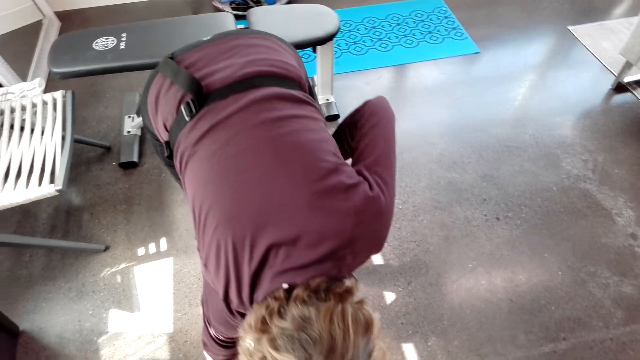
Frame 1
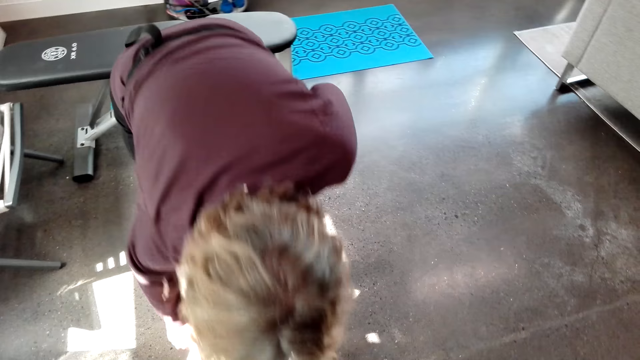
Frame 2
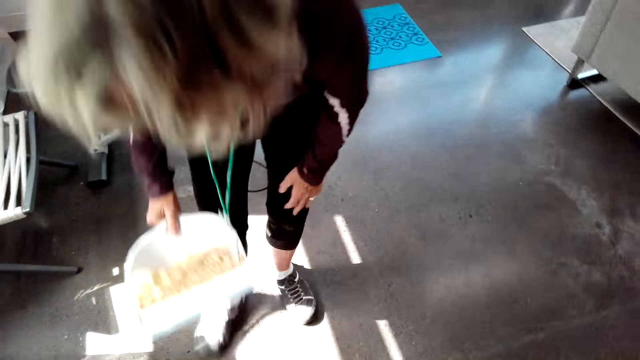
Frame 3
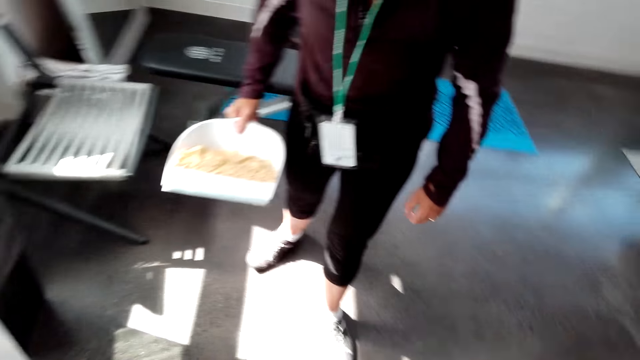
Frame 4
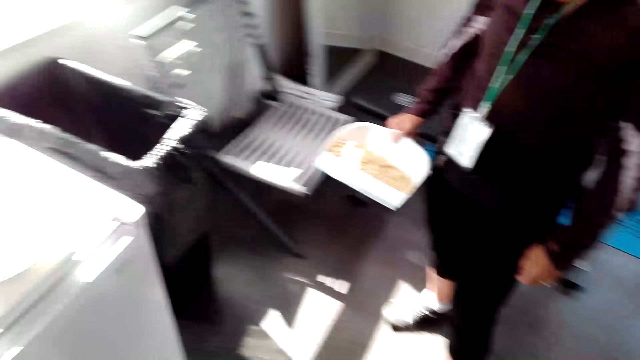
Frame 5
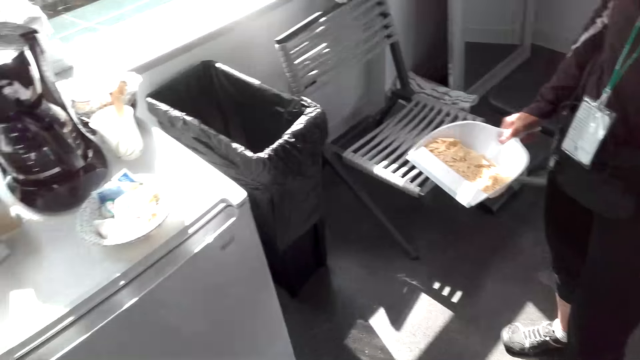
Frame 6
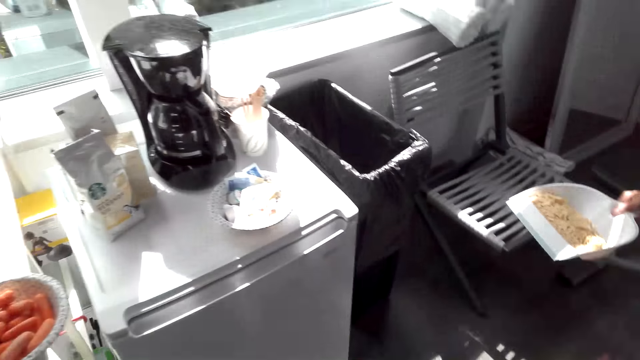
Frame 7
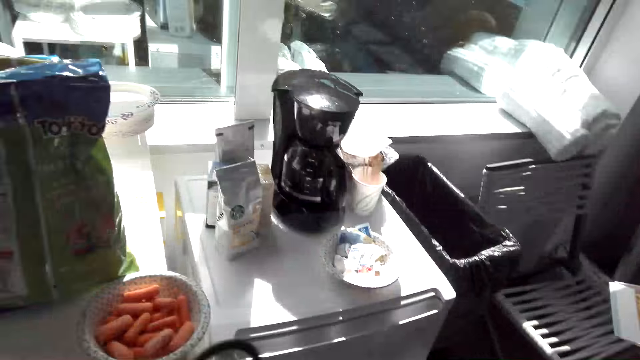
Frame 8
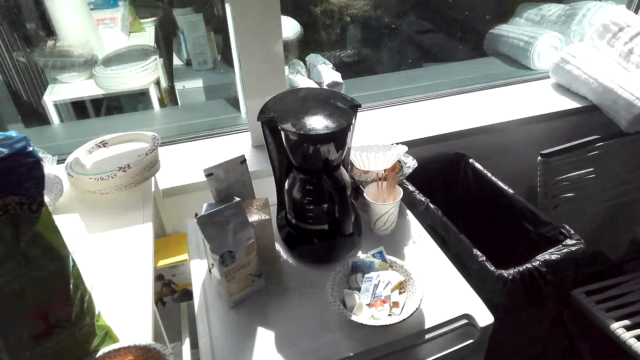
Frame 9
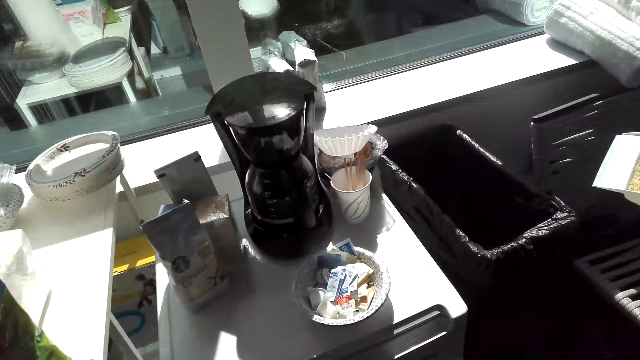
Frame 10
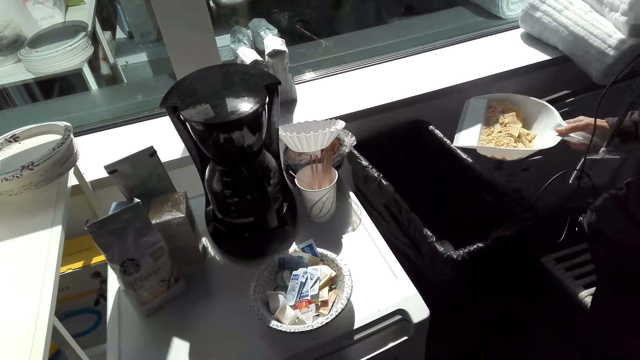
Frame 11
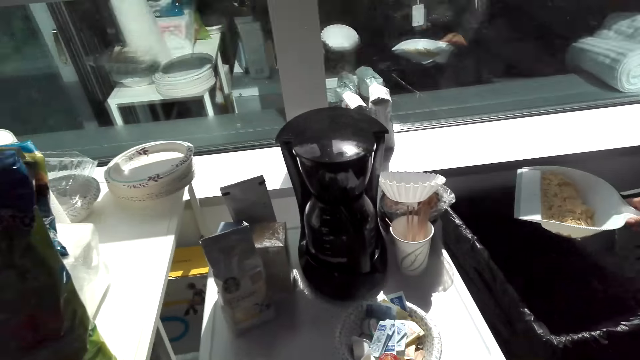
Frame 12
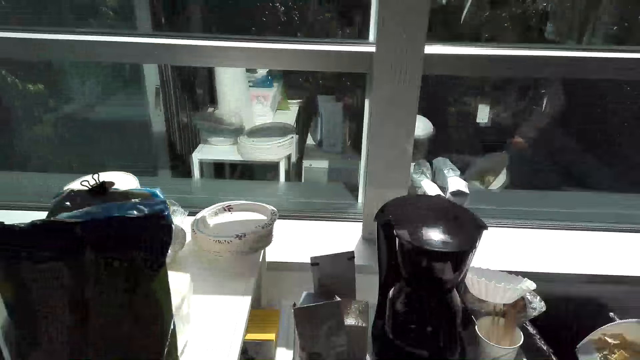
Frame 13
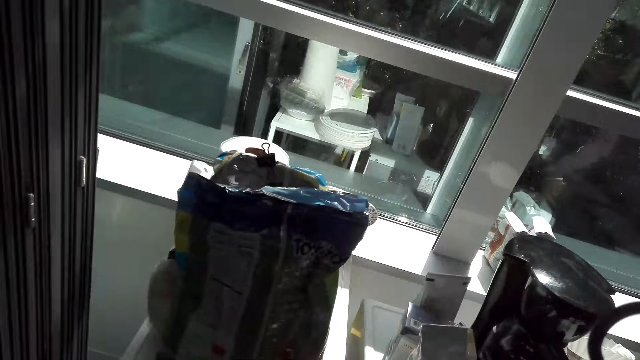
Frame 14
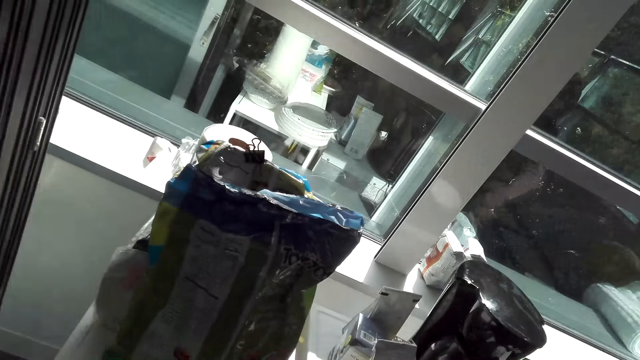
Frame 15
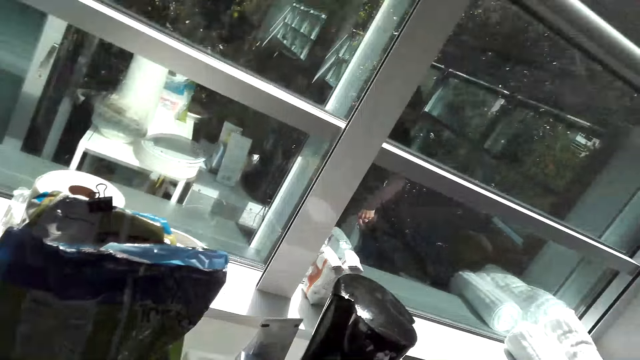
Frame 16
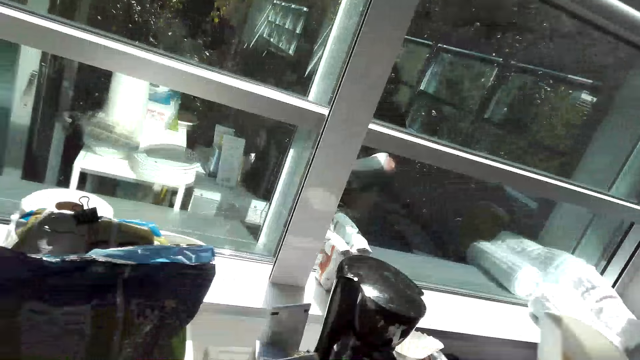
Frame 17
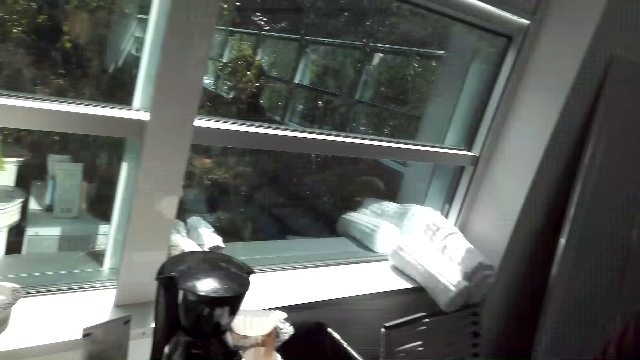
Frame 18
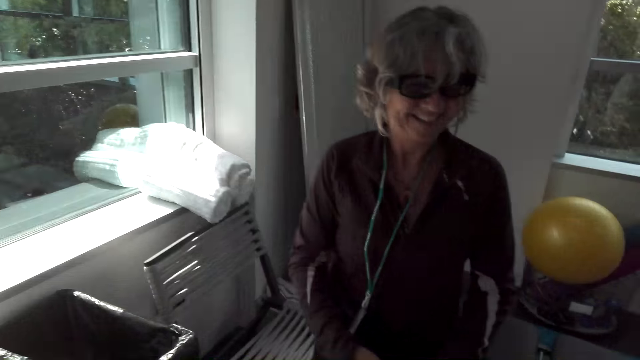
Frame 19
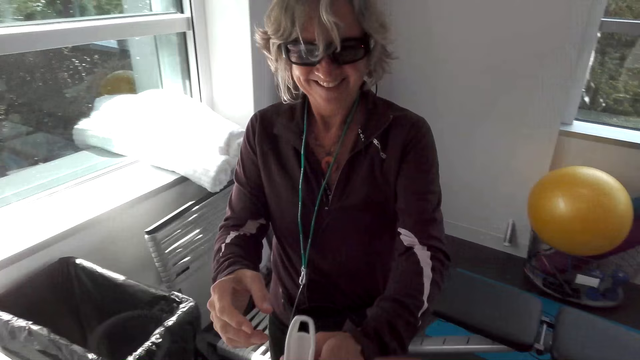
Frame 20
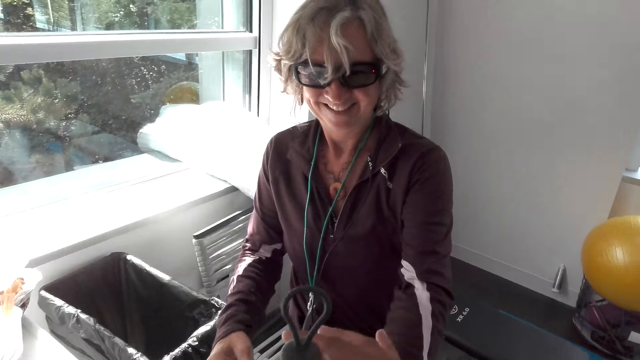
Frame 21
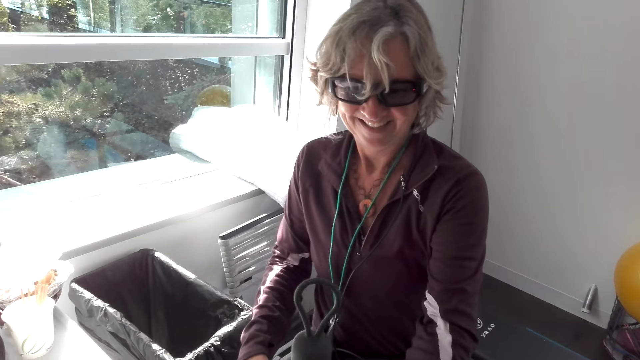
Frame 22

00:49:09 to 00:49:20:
The lady lifts the dust pan from the floor and collects dust from the floor. The lady speaks to the camera wearer. The camera wearer speaks to the lady. The lady speaks to the camera wearer. The camera wearer speaks to the lady. The lady pours dust in the bin and laughs with the camera wearer.

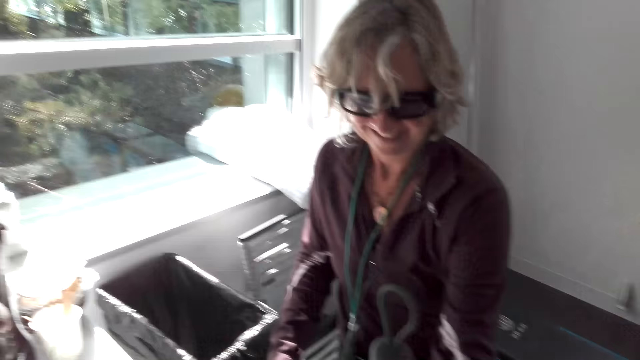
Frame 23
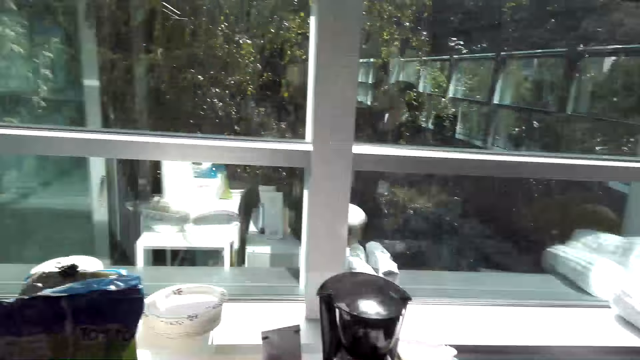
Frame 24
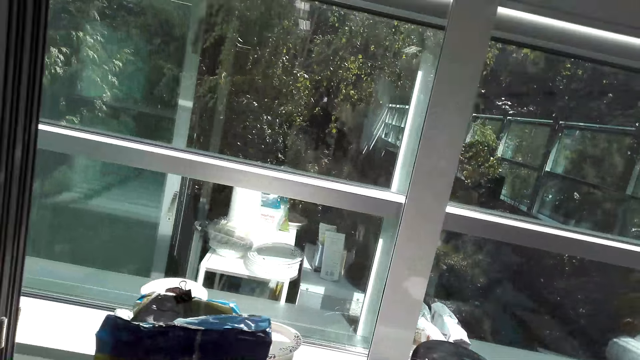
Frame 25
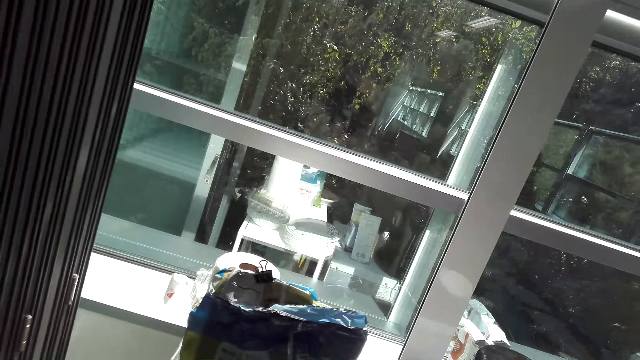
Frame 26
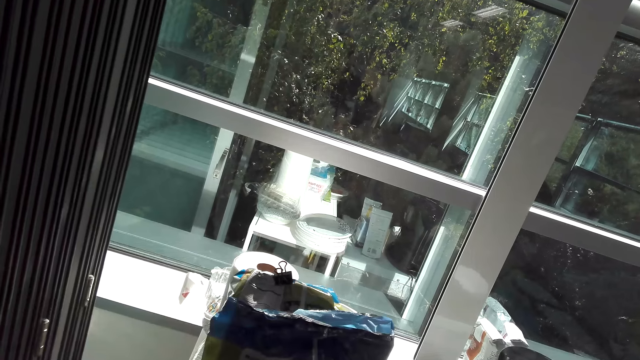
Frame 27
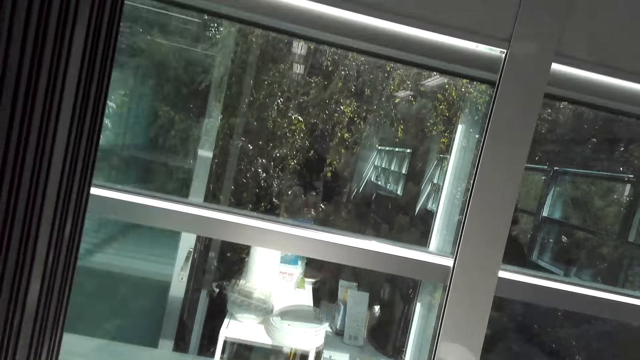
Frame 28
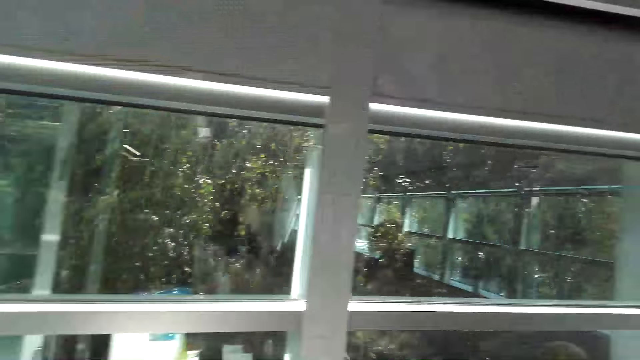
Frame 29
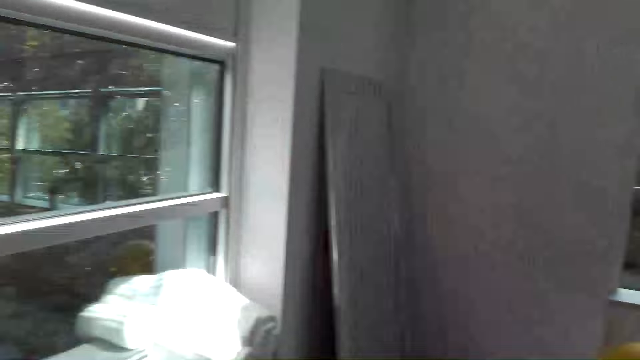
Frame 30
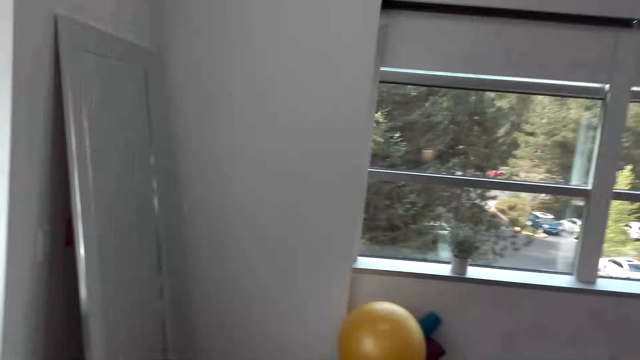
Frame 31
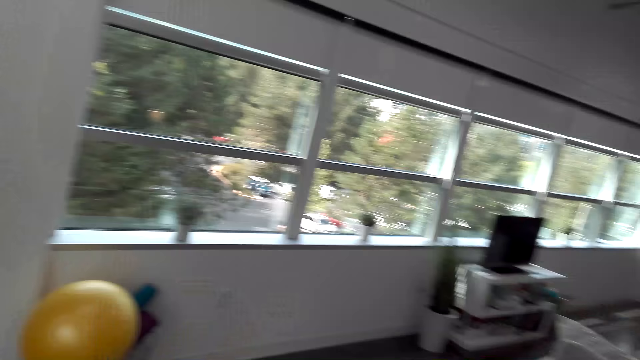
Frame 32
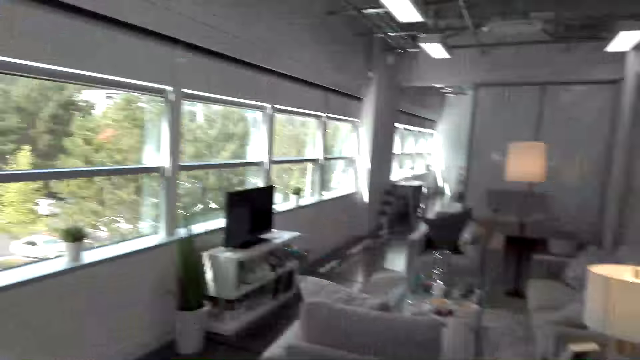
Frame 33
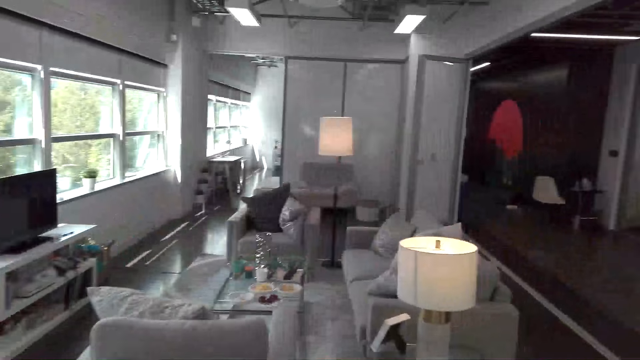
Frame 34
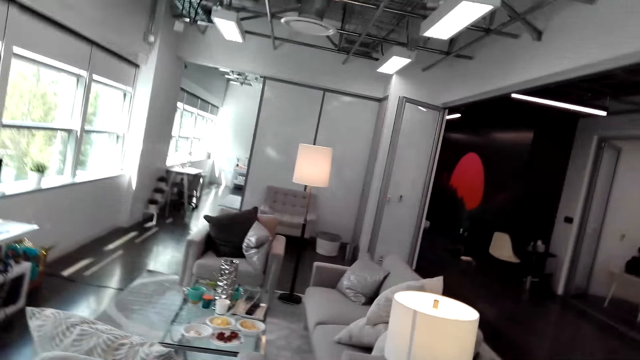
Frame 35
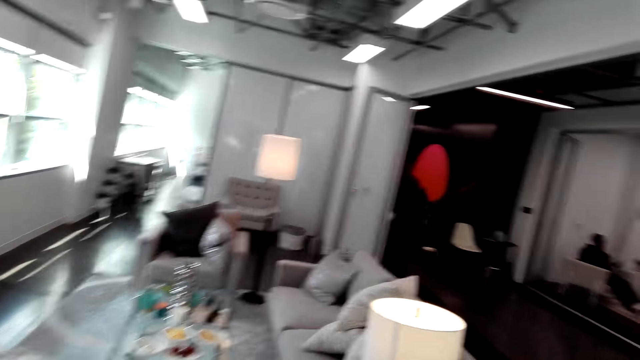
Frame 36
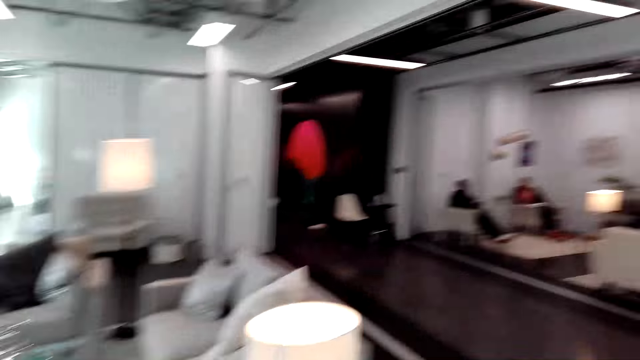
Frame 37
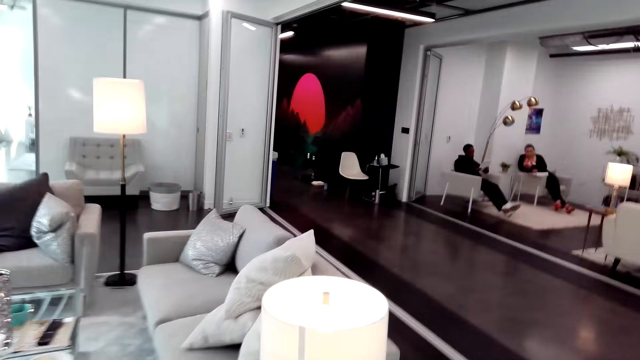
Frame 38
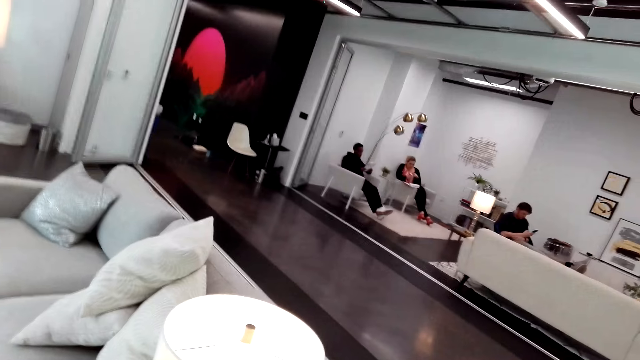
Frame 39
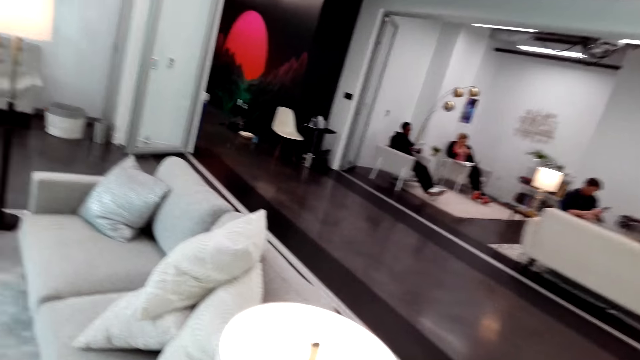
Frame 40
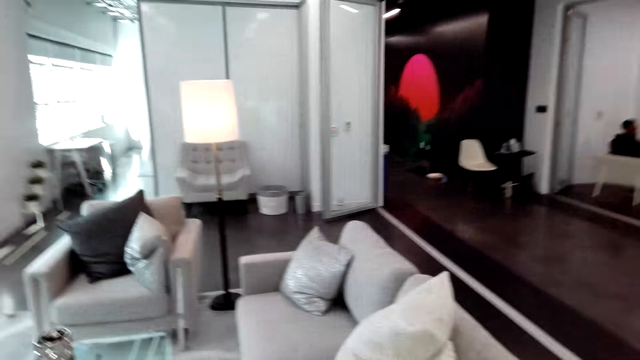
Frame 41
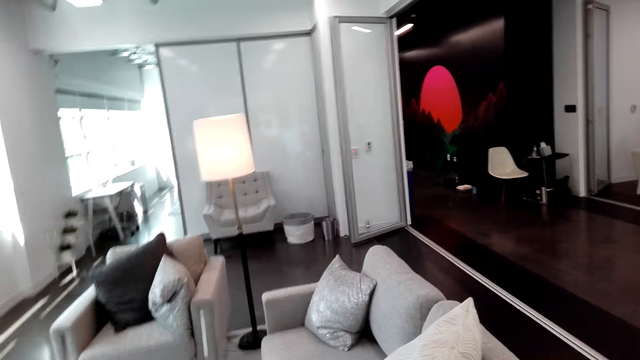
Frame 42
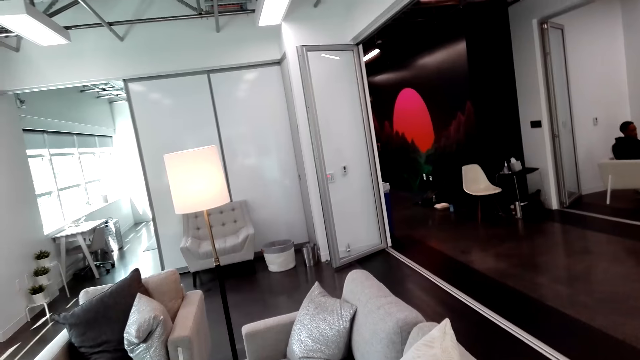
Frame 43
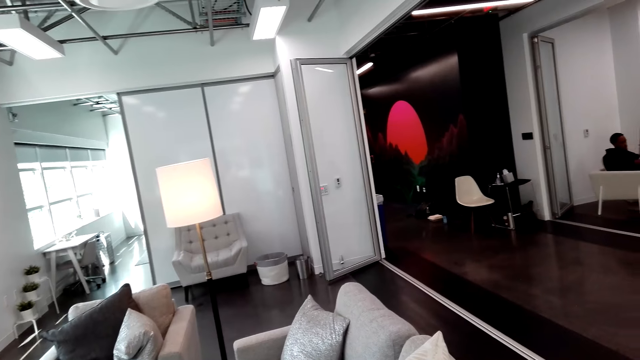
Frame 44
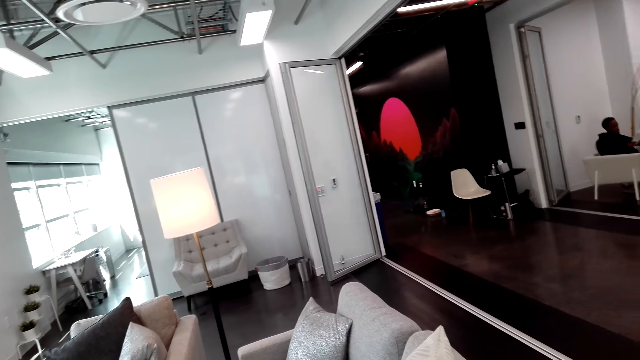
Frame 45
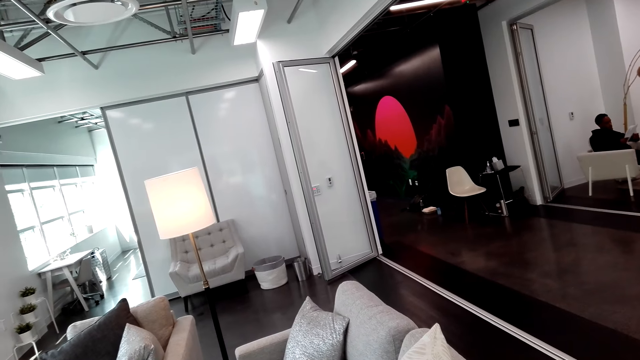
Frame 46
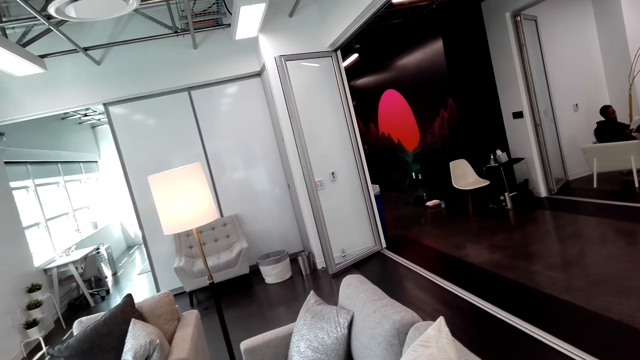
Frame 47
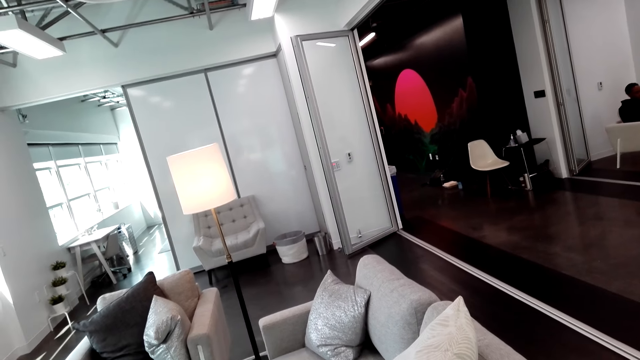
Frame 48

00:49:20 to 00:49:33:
A lady comes closer to the camera wearer. The camera wearer dialogues with the lady. The lady speaks to the camera wearer. The camera wearer turns around. They walk in the room. They stand at the couch.
